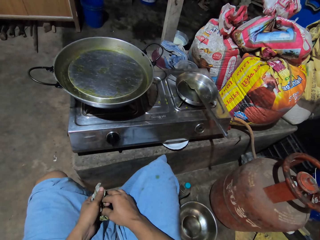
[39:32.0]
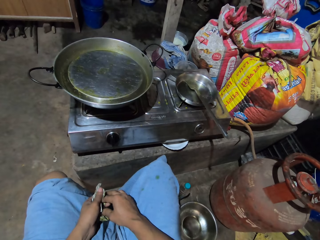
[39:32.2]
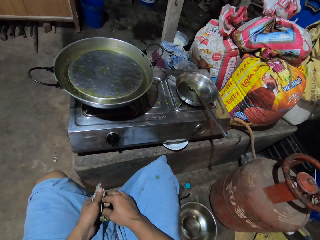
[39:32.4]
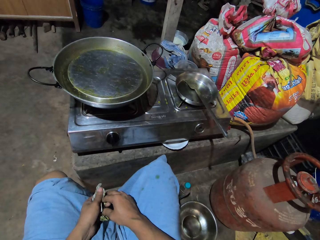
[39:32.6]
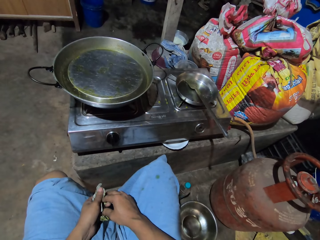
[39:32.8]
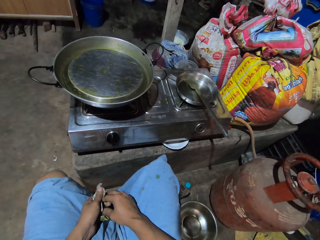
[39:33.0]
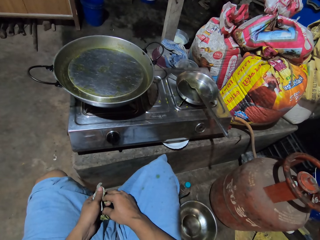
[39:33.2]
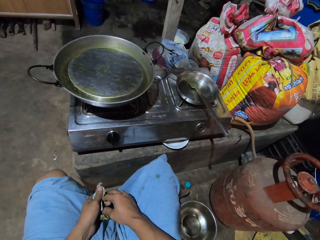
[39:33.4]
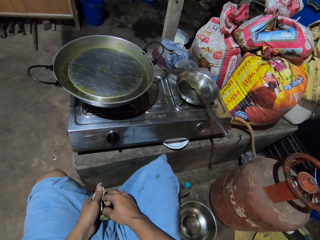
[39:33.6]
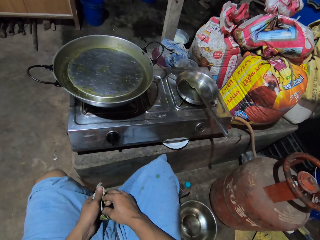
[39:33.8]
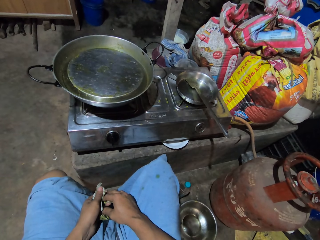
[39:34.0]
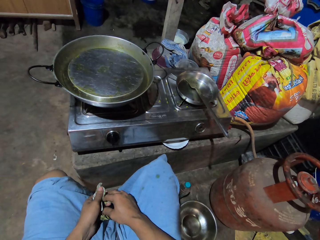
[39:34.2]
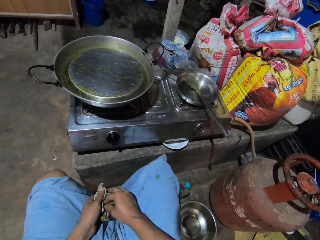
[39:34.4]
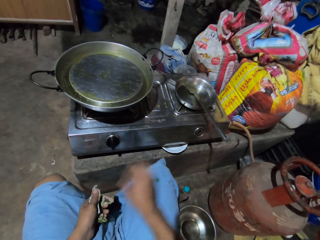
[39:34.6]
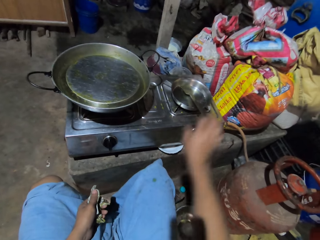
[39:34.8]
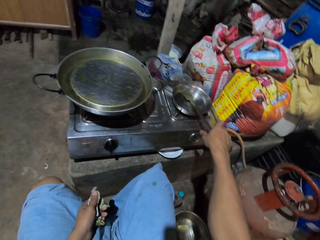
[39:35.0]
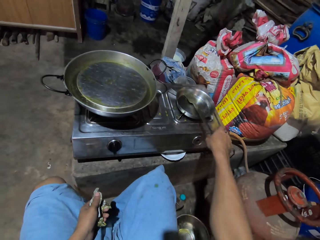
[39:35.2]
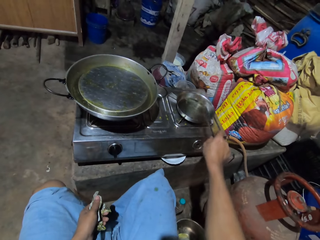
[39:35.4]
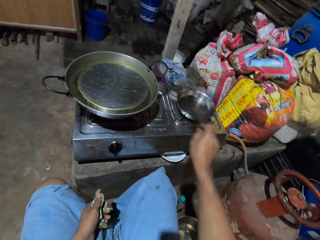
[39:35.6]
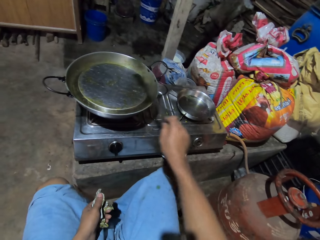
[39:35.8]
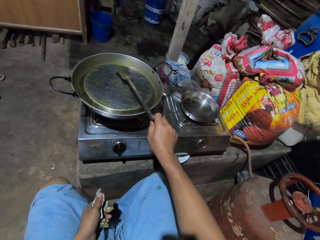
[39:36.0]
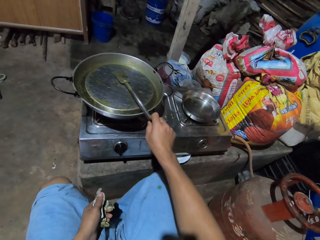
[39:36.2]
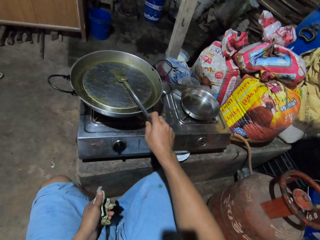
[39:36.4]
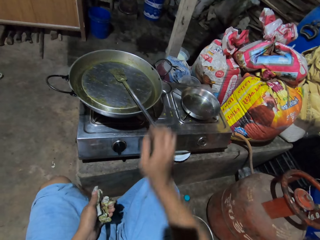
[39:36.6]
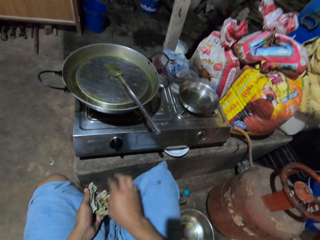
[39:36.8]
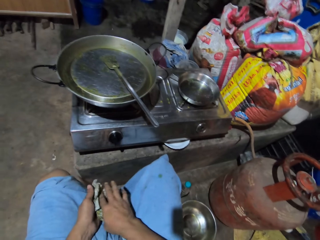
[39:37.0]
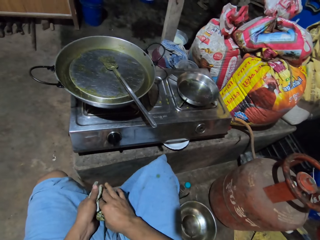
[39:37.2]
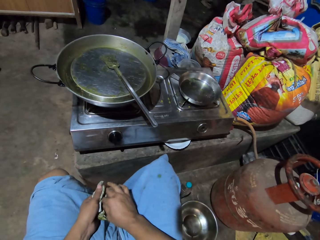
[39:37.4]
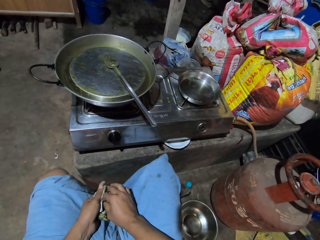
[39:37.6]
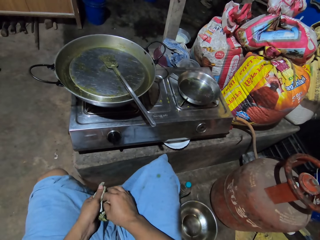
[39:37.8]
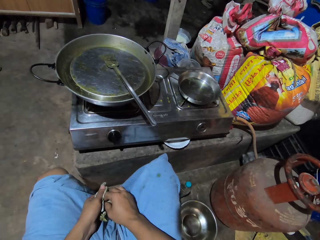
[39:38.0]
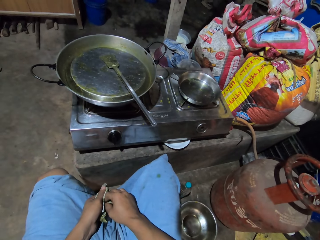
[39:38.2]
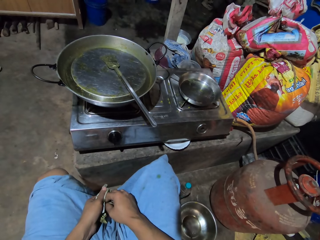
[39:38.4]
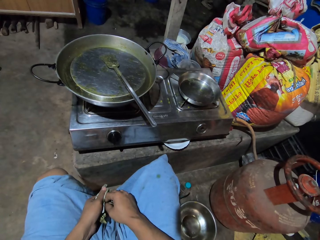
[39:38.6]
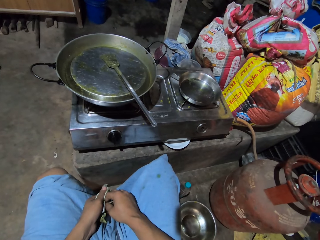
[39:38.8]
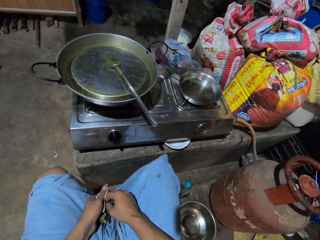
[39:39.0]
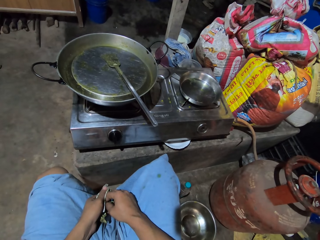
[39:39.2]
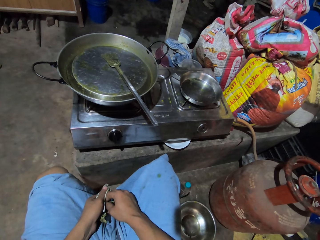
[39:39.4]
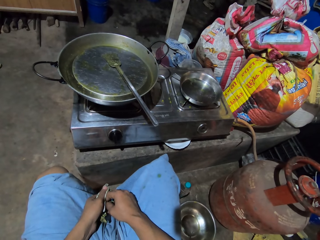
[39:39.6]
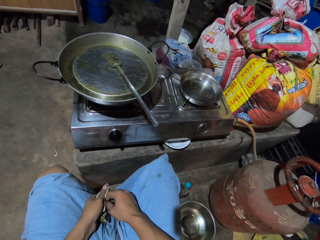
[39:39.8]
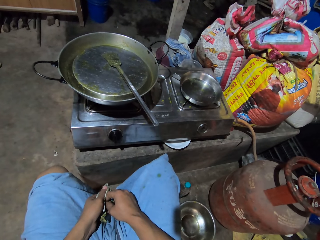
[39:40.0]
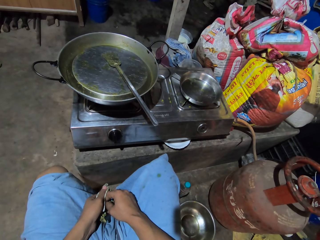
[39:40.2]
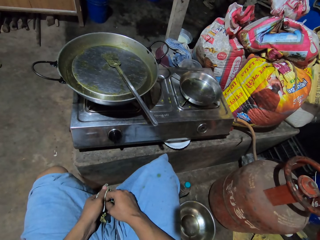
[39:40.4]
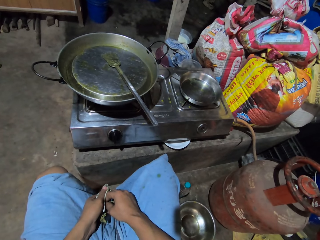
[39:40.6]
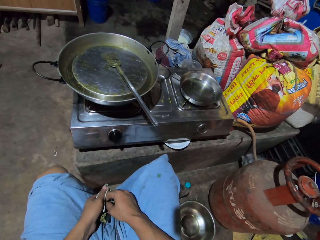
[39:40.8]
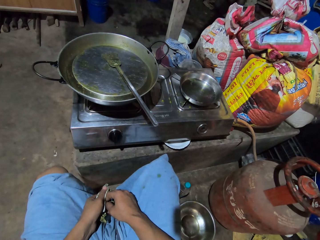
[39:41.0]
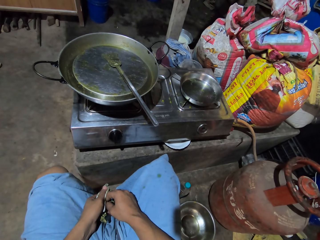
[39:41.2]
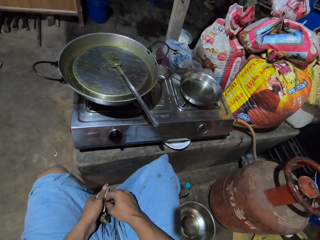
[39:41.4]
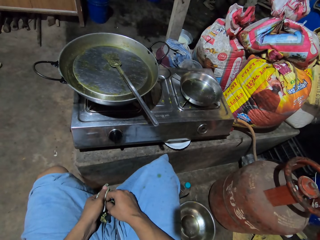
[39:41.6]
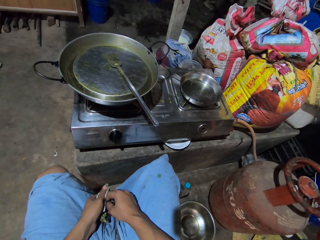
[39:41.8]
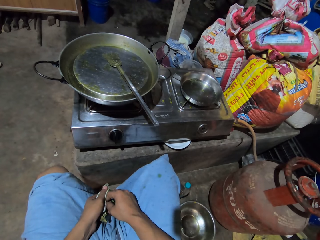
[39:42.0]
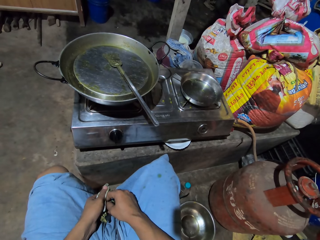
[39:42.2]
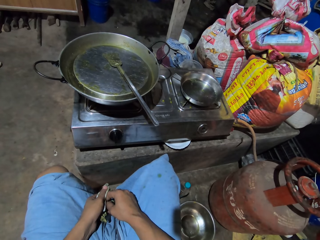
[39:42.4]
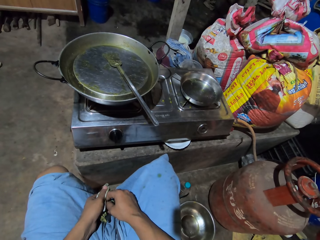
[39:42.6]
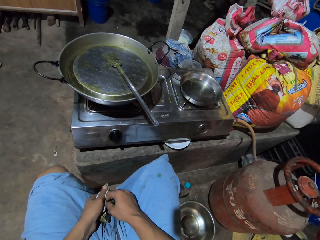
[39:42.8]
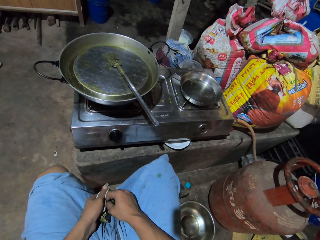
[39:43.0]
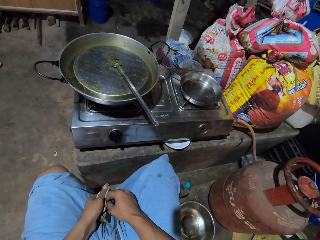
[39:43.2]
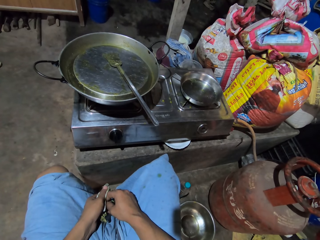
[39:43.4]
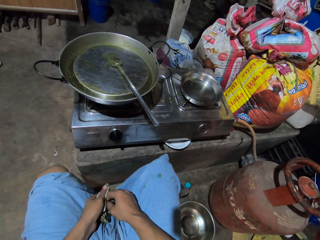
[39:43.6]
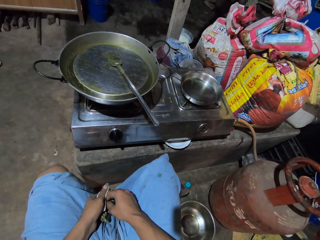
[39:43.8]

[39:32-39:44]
The camera wearer stares at the cooking pot. They pick up a cooking spoon and put the cooking spoon on the cooking pot lid. They put down the cooking pot. They wipe their fingers. They stare at the cooking pot. They hold the cloth with both hands.

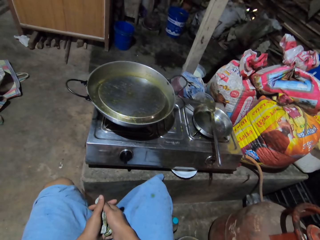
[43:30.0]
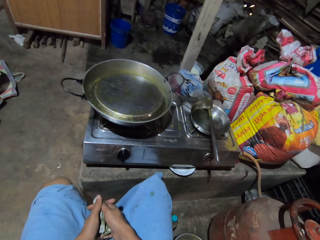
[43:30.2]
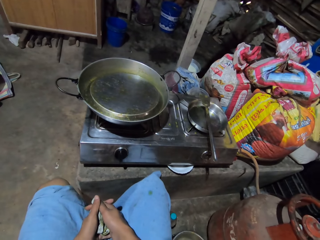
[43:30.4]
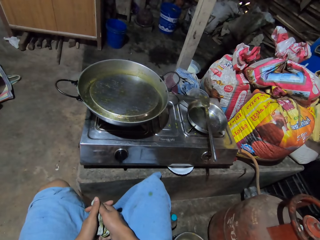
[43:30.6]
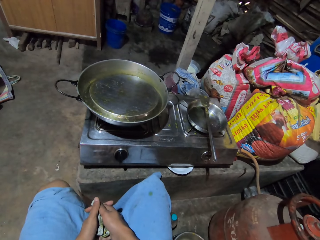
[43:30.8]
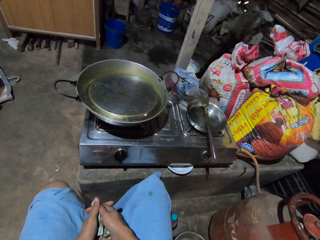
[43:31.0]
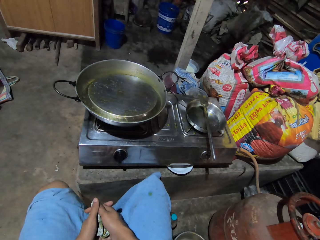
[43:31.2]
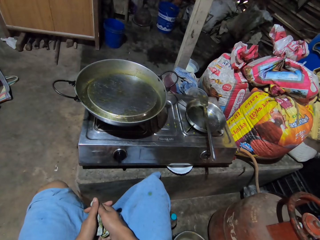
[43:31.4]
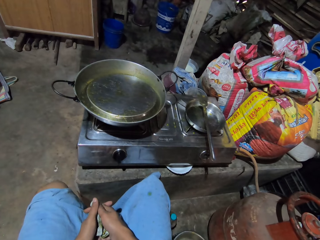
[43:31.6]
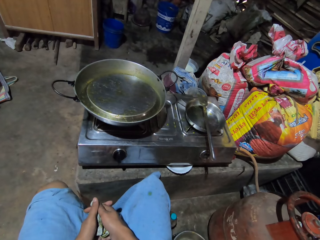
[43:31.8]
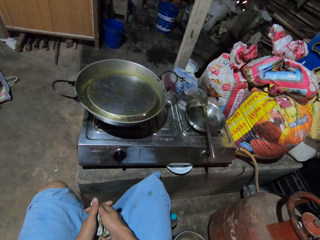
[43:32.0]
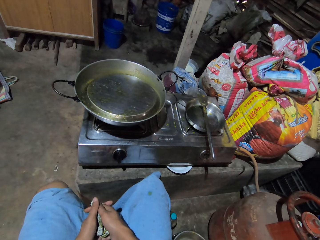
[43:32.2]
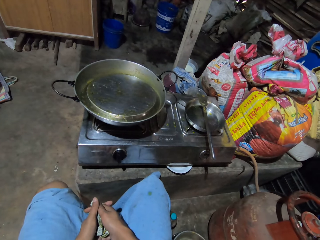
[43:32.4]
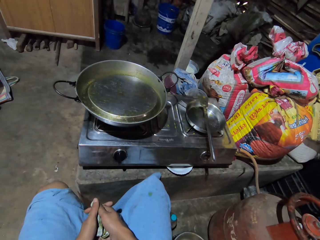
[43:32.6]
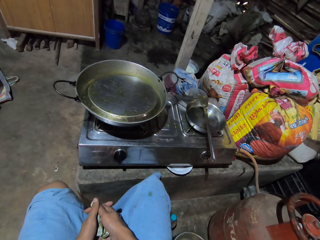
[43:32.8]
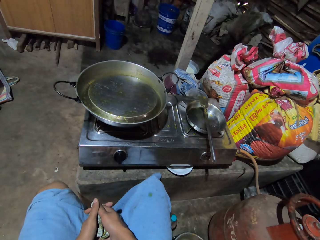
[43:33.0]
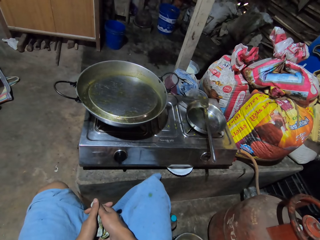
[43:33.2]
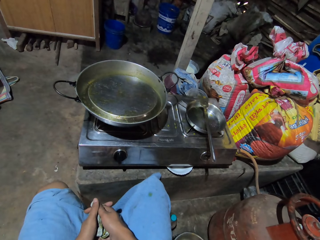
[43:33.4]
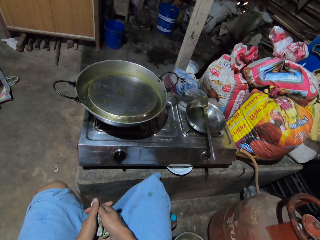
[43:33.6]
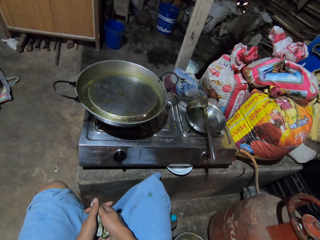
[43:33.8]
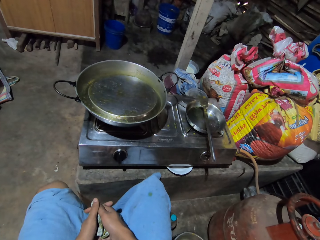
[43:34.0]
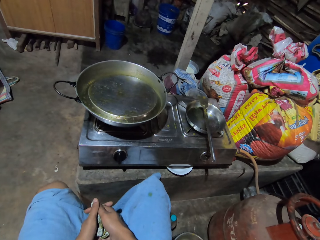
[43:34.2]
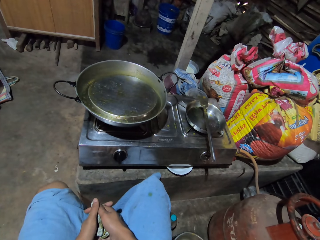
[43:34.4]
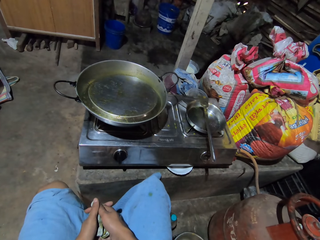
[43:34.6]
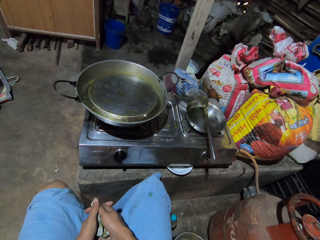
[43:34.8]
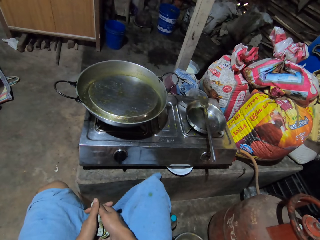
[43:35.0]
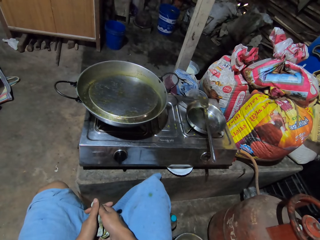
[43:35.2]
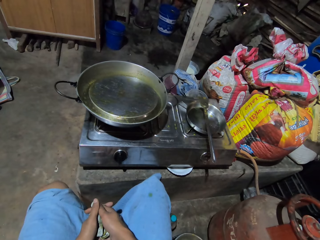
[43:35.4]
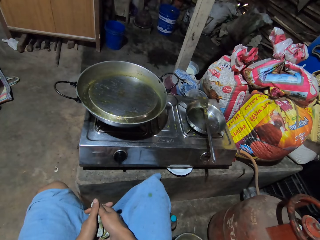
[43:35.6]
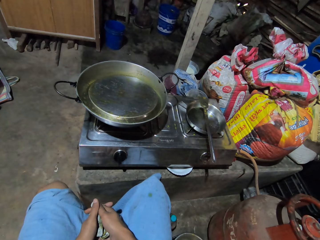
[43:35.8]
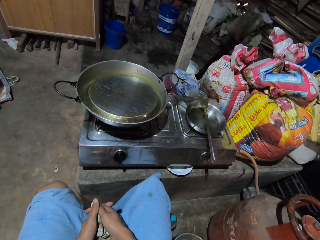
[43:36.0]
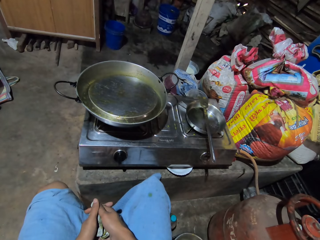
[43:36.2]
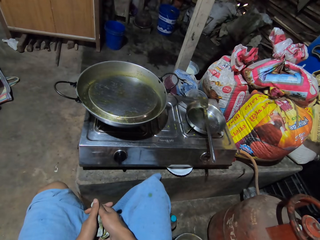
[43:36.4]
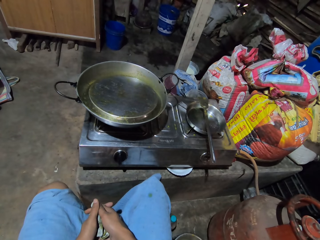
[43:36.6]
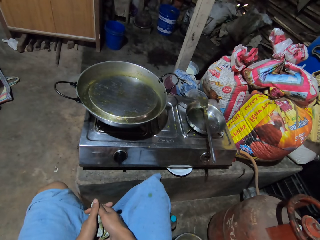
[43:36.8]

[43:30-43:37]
The camera wearer looks at the pot on the stove.

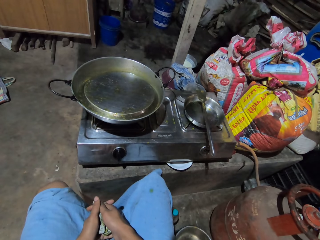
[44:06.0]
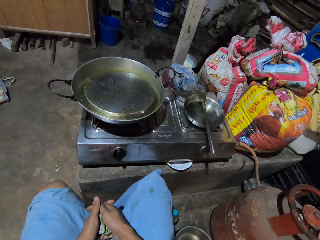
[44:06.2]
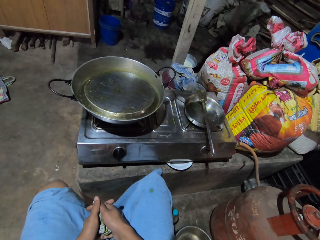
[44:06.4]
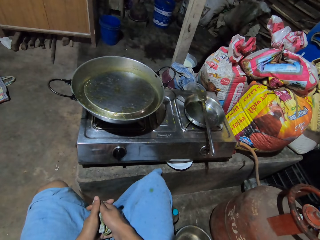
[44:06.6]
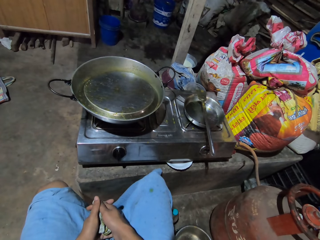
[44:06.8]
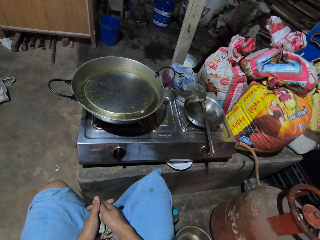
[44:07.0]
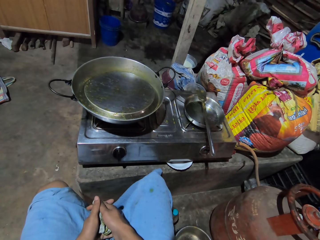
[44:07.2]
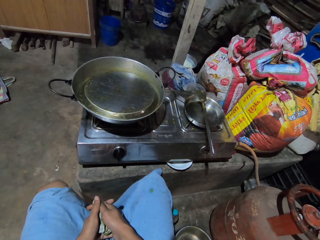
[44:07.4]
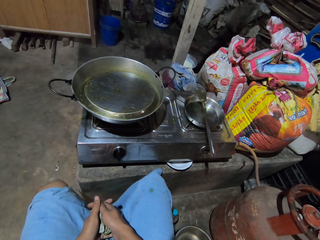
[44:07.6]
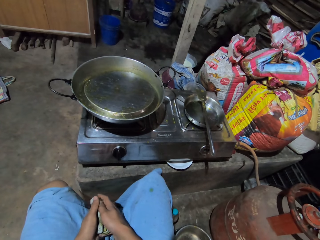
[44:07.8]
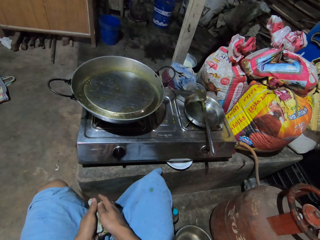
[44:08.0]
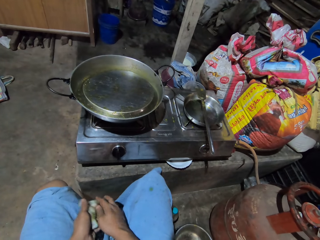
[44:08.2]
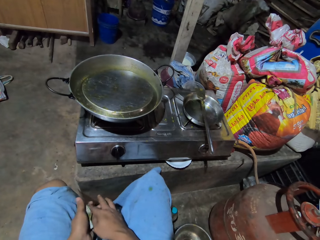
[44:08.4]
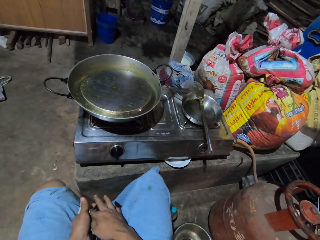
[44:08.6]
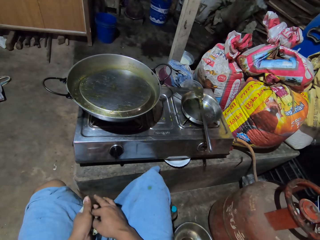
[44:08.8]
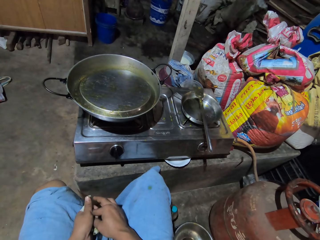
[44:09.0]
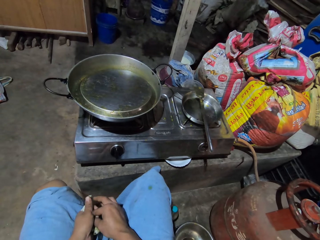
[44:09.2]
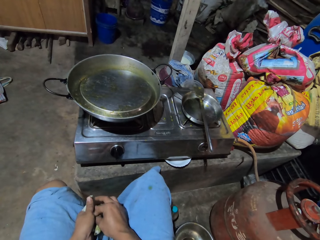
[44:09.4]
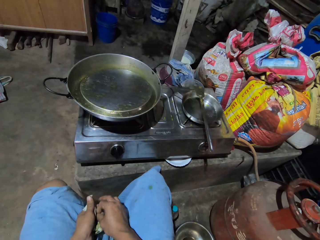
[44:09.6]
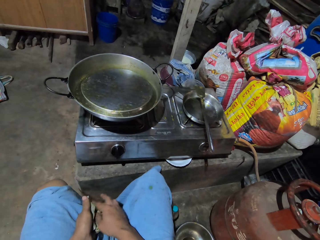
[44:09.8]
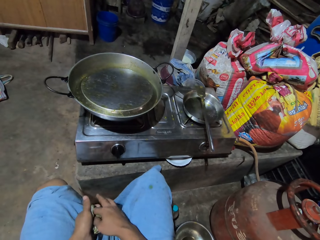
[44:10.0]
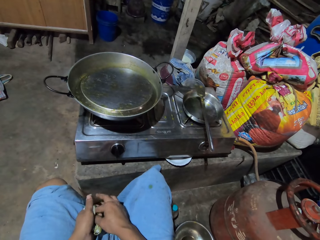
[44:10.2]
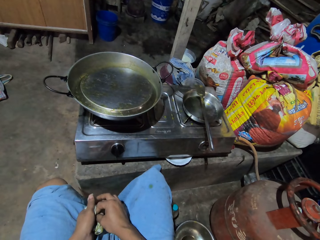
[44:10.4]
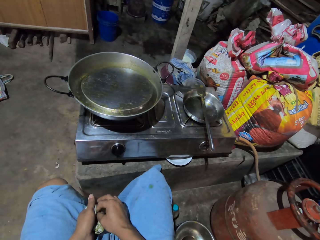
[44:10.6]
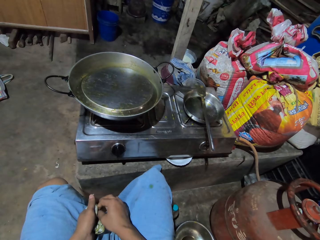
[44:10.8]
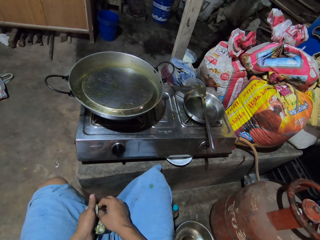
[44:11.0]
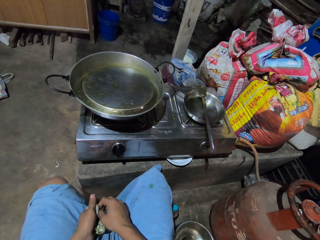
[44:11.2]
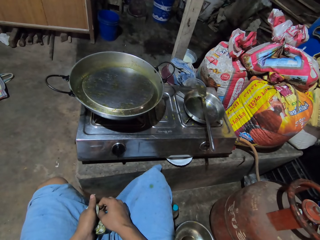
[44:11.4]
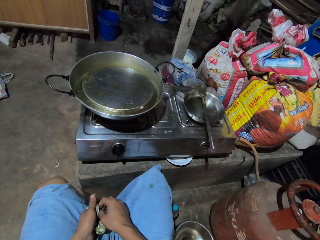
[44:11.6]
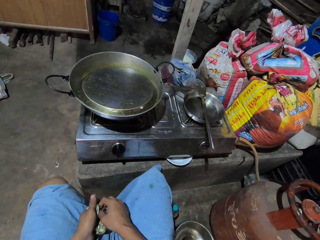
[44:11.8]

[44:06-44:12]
The camera wearer wipes her right fingers with the paper in her hands. She looks at the pot on the stove.
